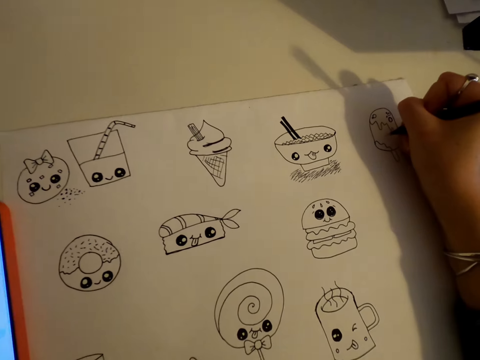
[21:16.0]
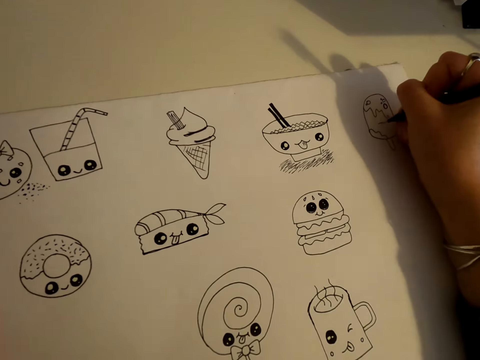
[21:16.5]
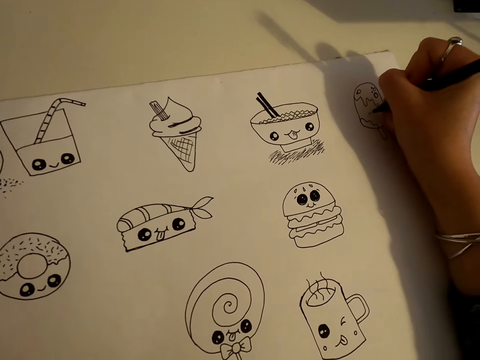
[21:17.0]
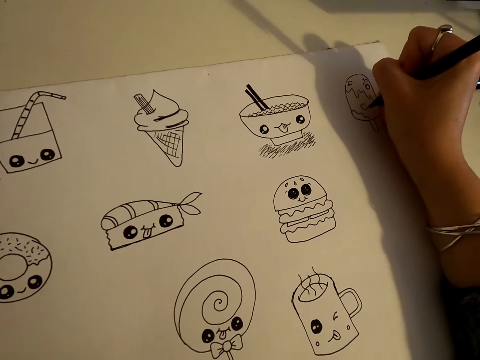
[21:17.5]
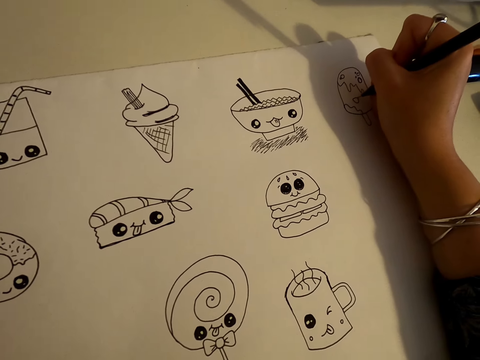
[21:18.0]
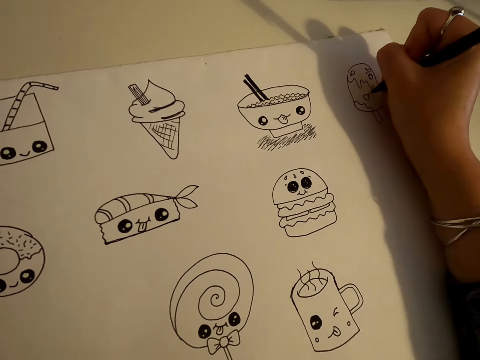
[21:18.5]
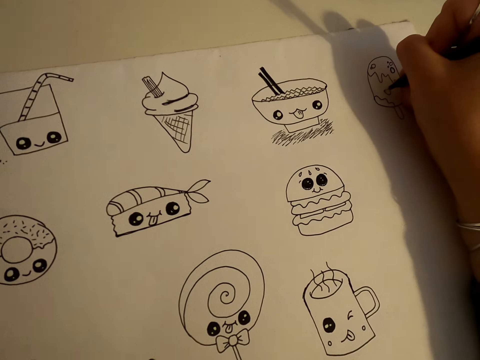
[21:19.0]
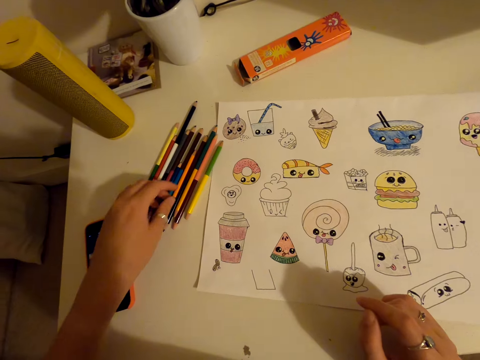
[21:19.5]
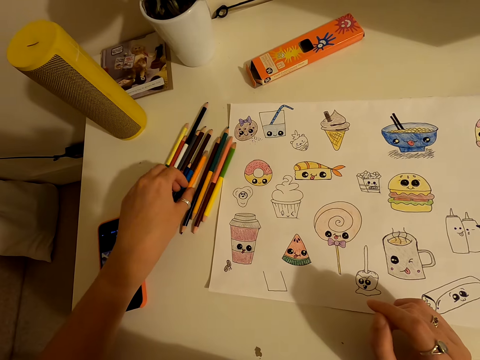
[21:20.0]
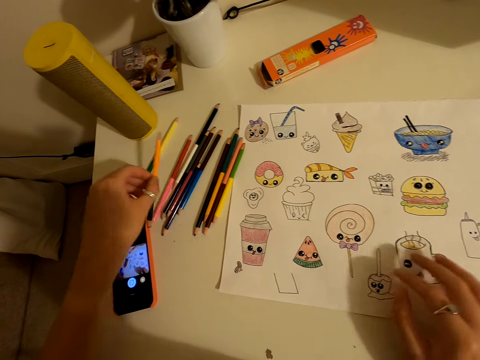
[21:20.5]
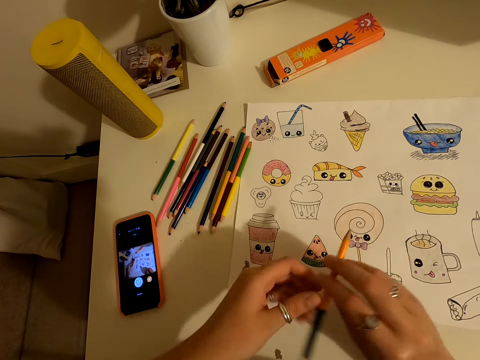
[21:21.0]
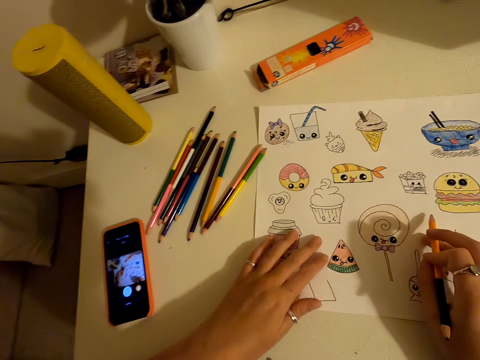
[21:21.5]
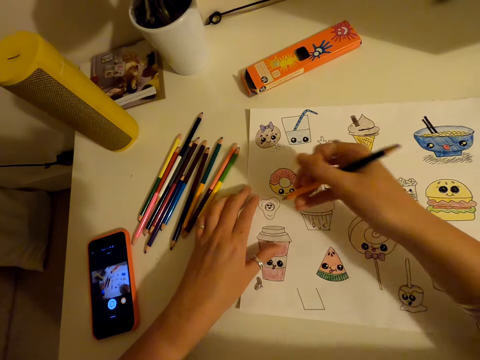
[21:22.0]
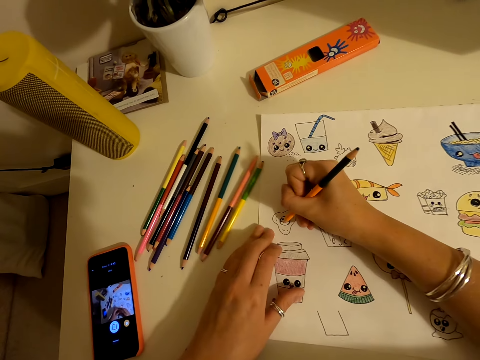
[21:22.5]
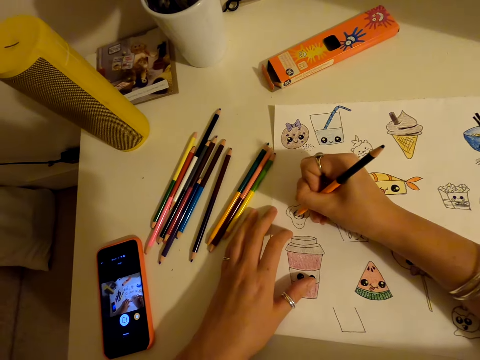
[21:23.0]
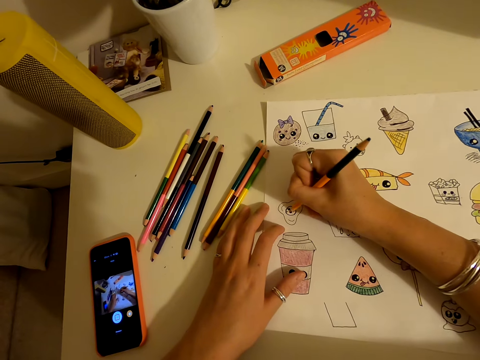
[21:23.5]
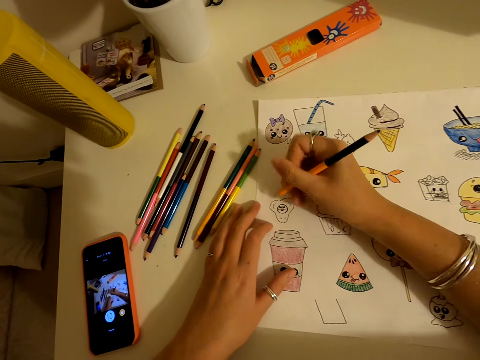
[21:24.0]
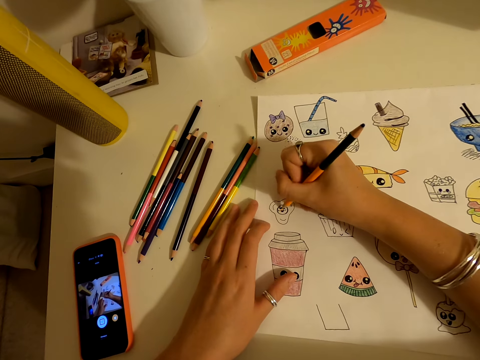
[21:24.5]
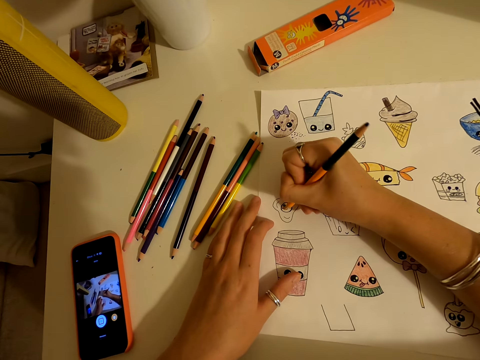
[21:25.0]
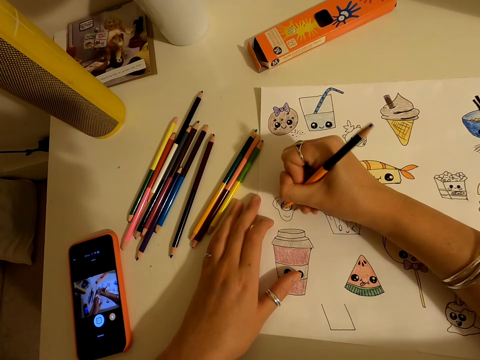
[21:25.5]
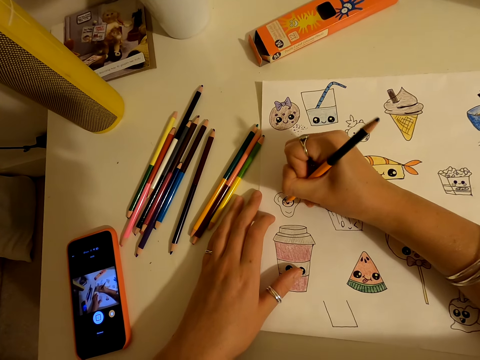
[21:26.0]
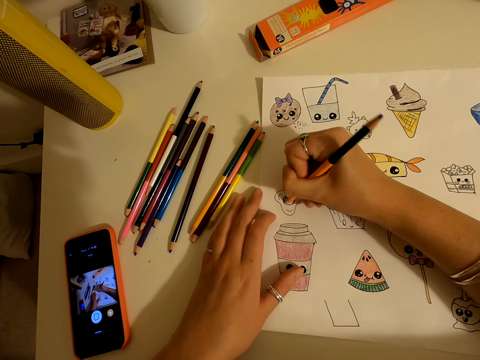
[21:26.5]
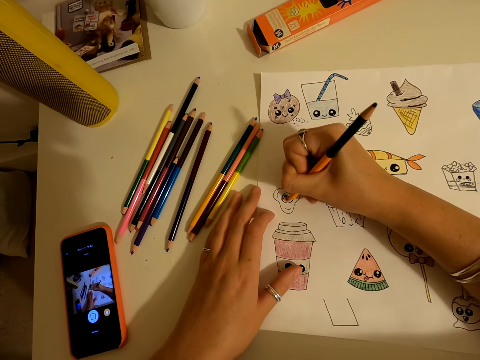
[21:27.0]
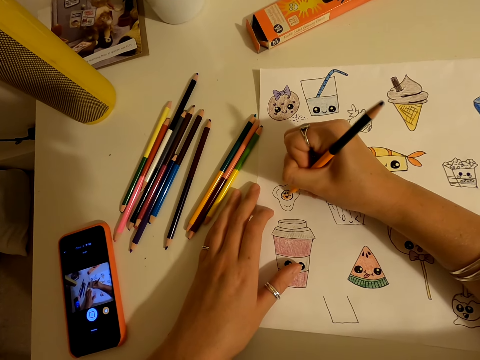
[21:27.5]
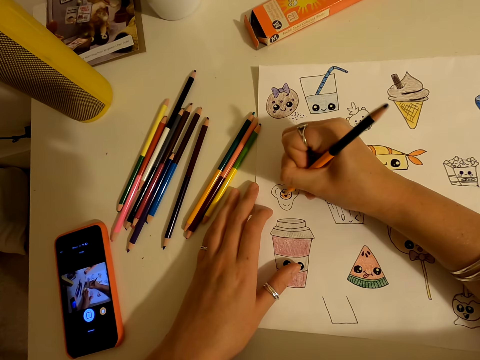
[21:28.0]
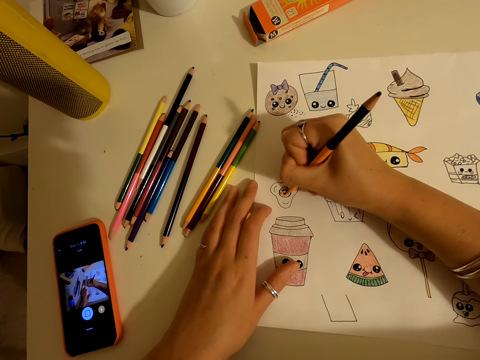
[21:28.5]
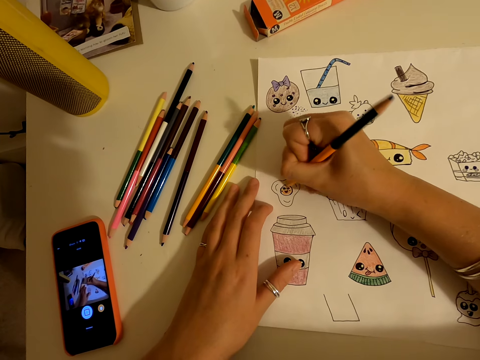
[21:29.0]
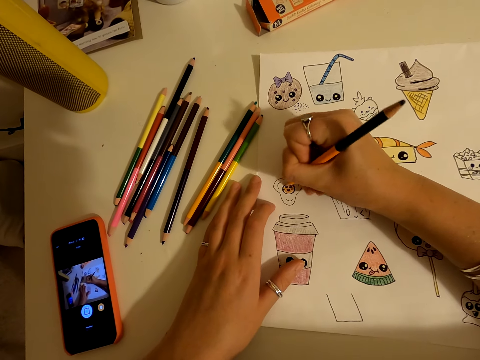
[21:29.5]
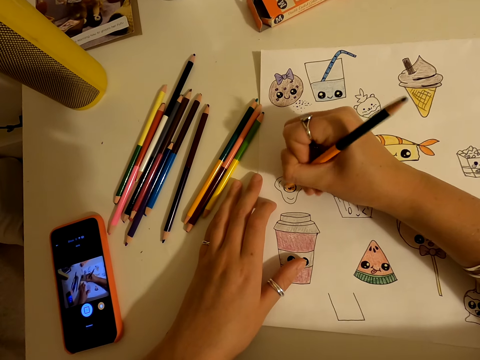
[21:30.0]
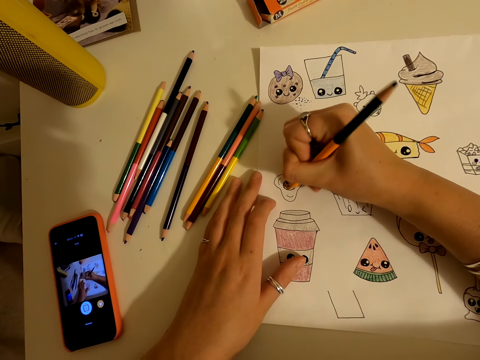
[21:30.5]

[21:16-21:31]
The camera wearer draws on a piece of paper. They pick up a colour pencil from the table. They colour the drawing on the piece of paper.

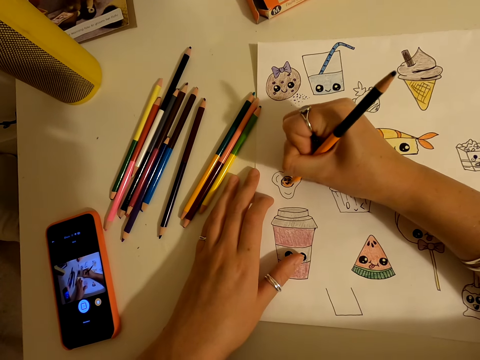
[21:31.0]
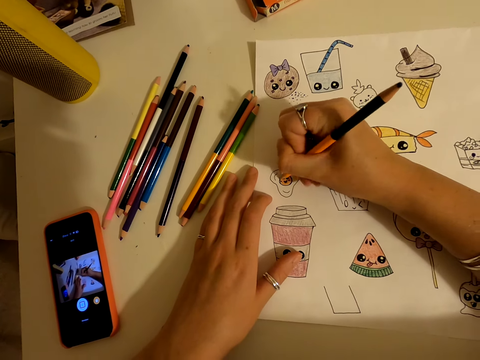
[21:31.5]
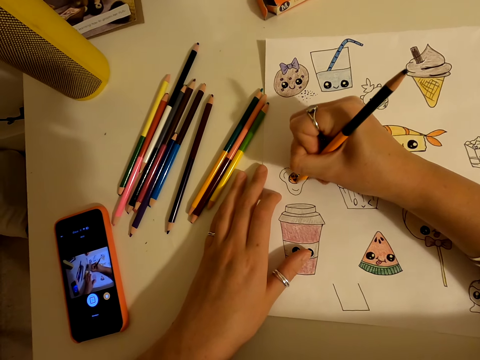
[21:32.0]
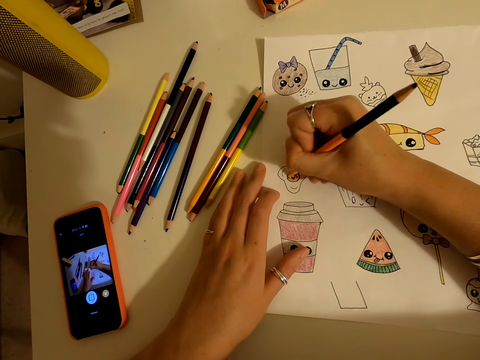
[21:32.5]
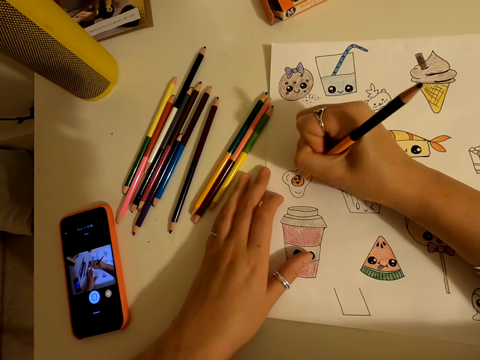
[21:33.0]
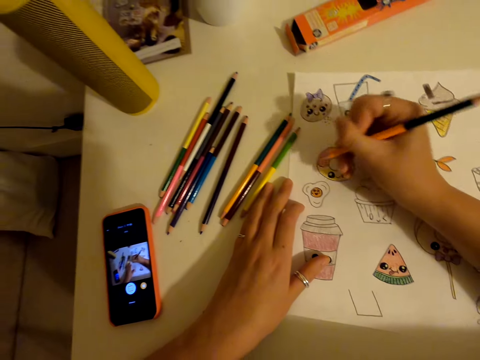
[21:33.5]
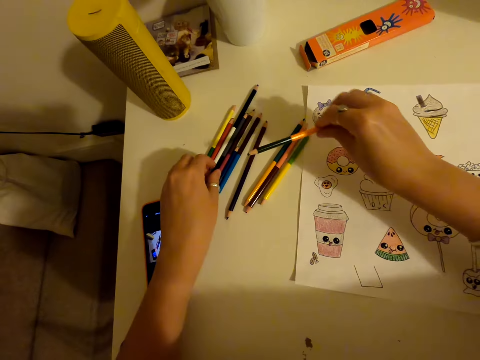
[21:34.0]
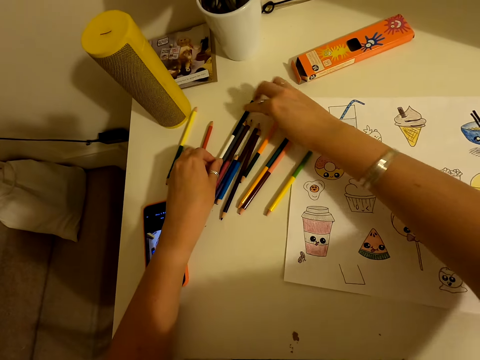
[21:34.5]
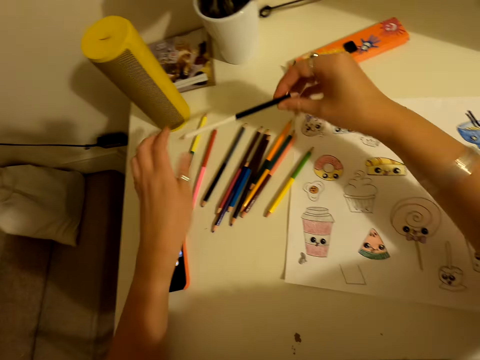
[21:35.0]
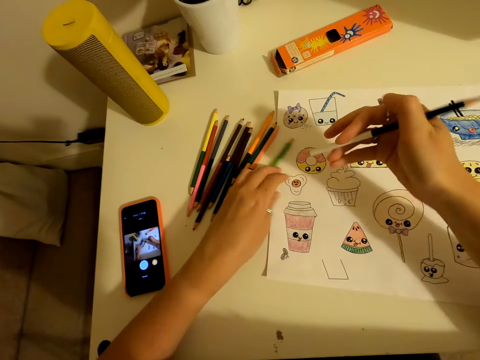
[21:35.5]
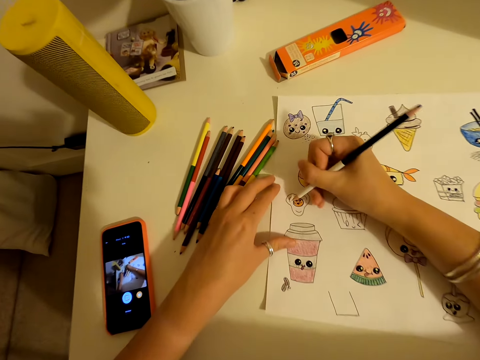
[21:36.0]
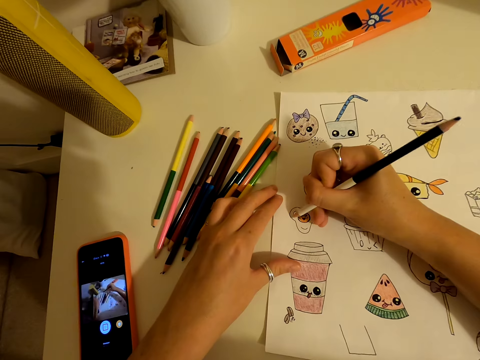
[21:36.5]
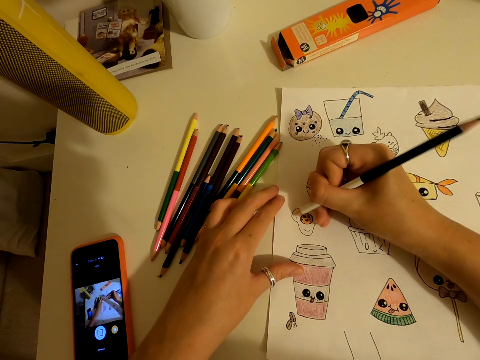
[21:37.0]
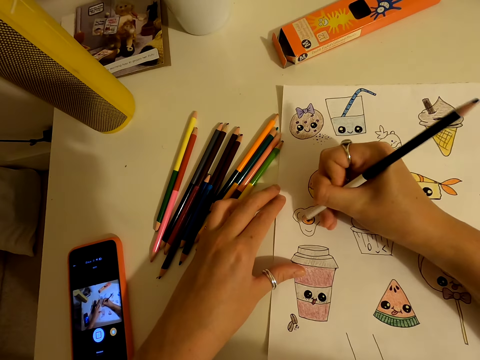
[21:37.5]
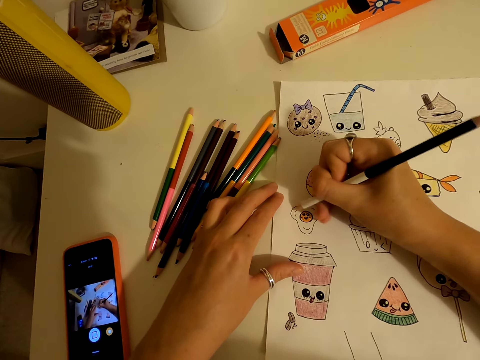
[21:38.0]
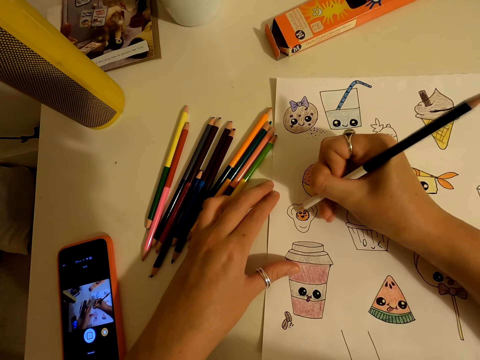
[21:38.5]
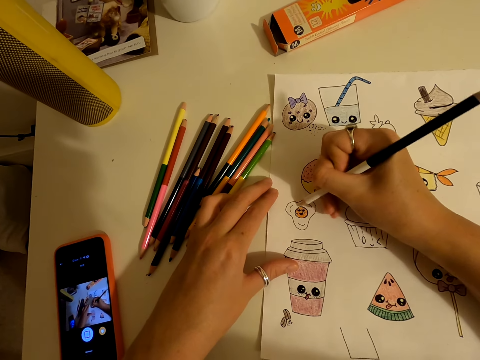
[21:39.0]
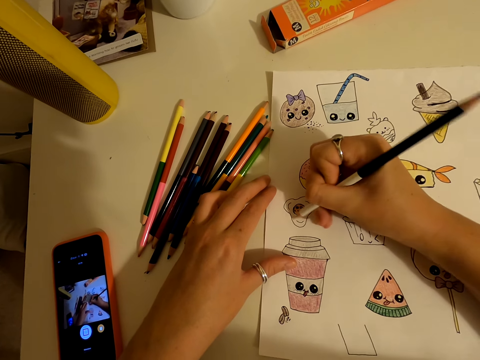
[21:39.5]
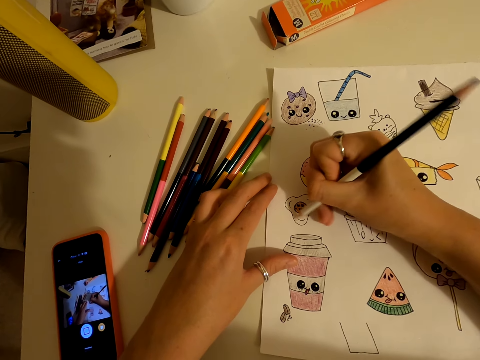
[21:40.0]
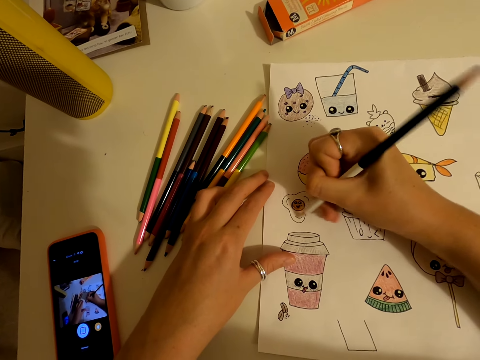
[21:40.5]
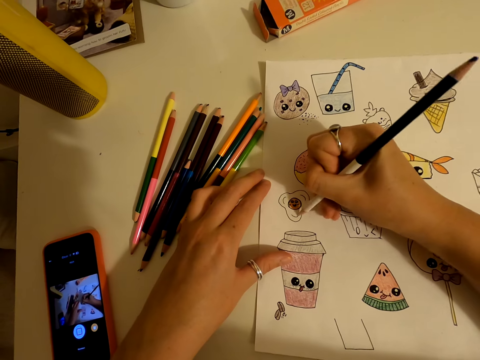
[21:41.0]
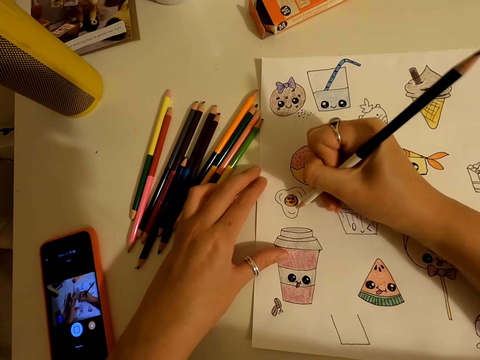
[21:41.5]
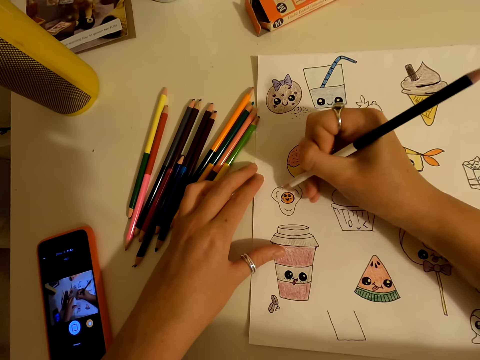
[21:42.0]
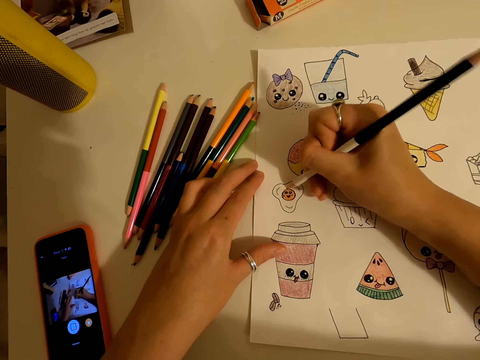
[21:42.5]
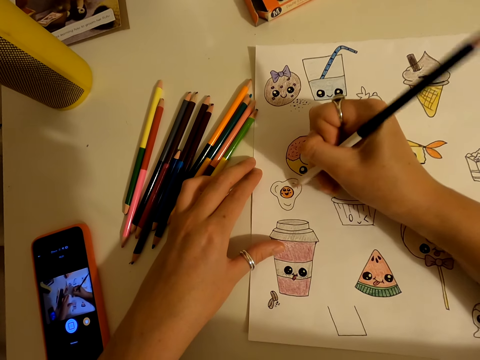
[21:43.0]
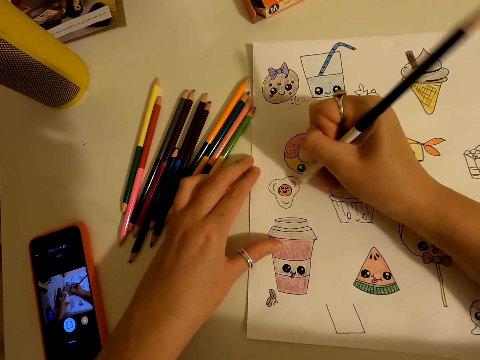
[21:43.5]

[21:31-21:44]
The camera wearer places the colour pencil on the table. They pick up a colour pencil from the table. They colour the drawing on the piece of paper.
